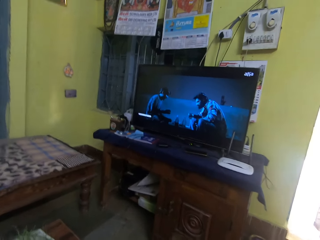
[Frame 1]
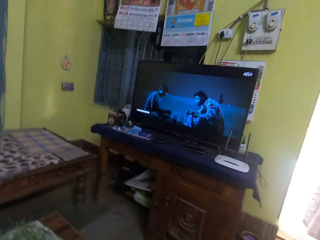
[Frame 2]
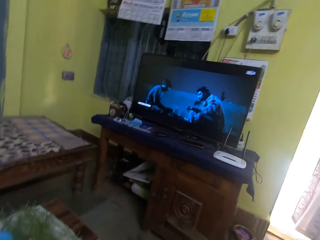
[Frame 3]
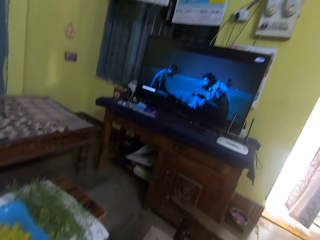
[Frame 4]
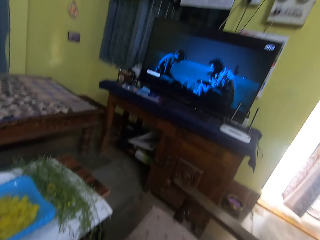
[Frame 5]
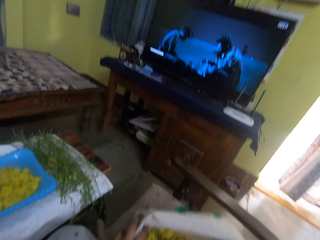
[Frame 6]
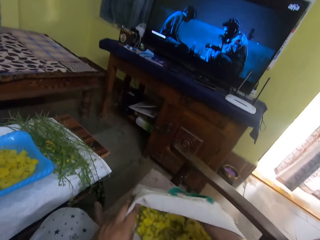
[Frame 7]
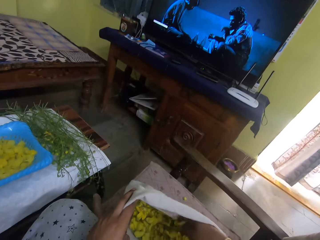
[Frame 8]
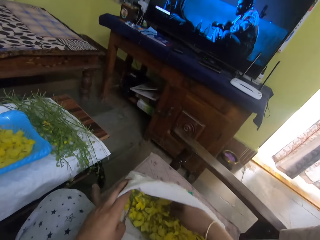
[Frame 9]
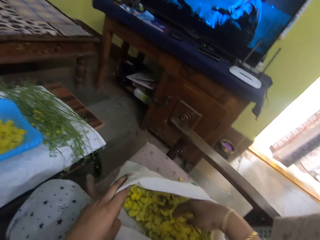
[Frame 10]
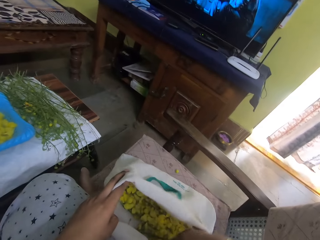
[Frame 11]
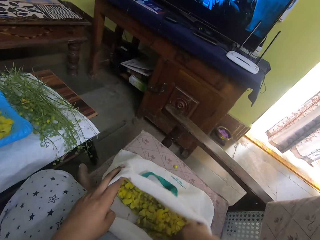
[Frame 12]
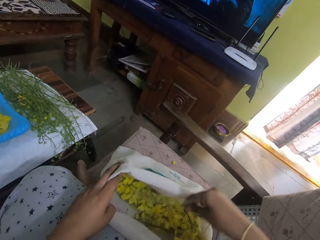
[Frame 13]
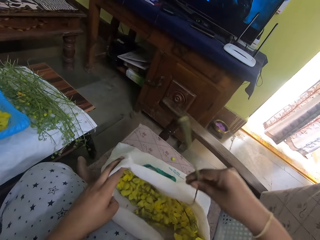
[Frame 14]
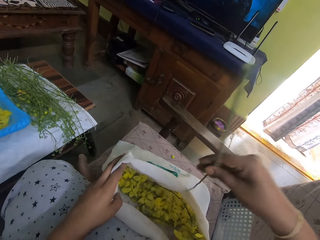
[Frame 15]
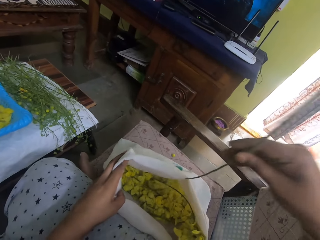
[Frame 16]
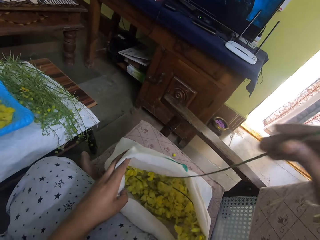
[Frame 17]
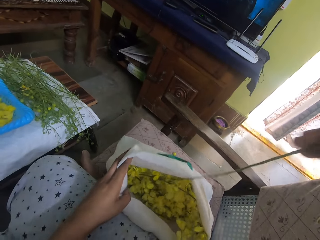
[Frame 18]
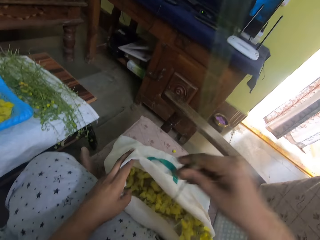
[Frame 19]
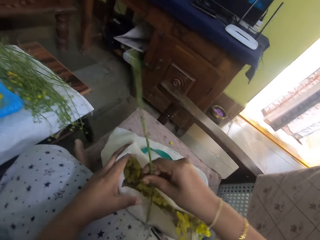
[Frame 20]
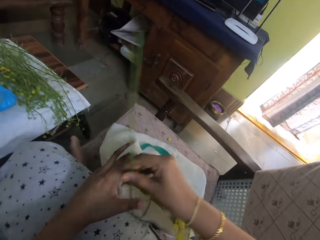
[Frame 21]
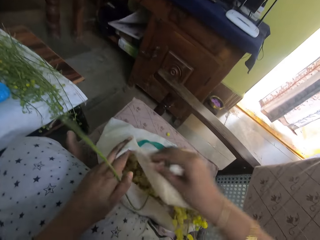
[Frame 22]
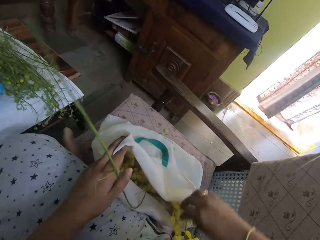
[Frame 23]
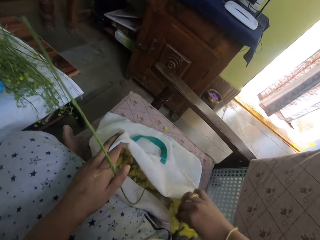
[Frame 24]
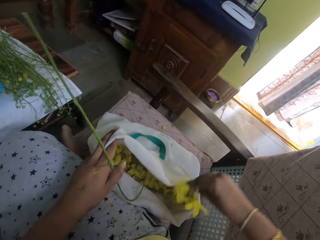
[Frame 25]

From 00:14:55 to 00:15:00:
The camera wearer holds the opening of the sack of bok choy stems on the floor with his left hand. He takes a stem from the sack on the floor with his right hand. He passes the stem to his left hand with his right hand. He takes a bok choy stem from the sack on the floor with his right hand.

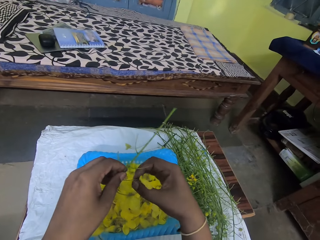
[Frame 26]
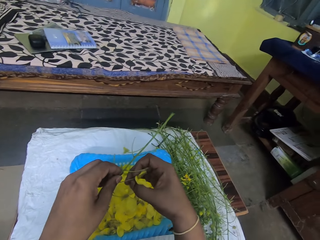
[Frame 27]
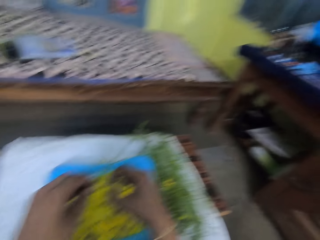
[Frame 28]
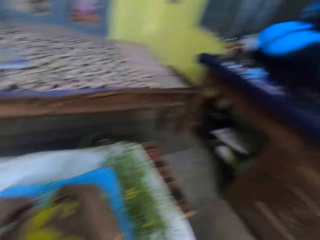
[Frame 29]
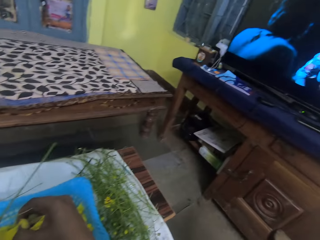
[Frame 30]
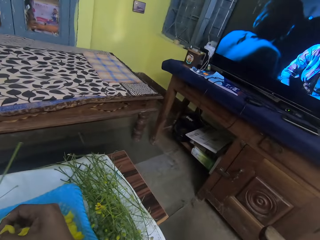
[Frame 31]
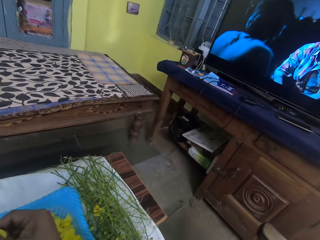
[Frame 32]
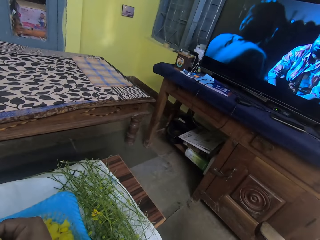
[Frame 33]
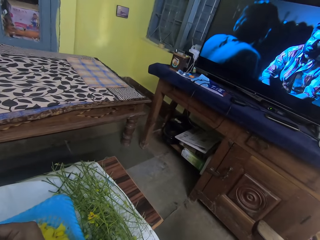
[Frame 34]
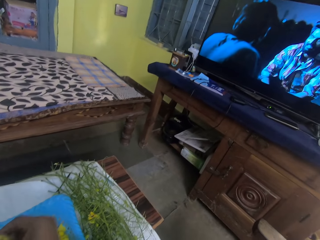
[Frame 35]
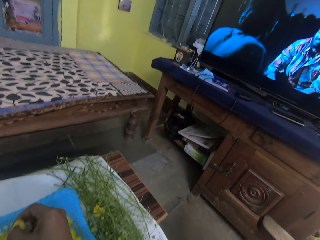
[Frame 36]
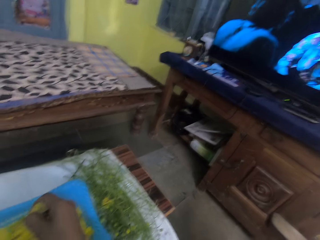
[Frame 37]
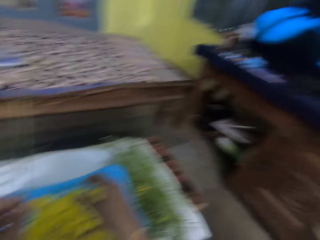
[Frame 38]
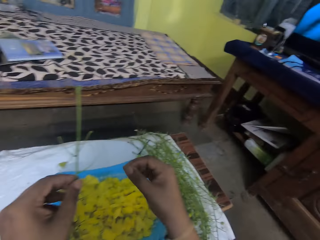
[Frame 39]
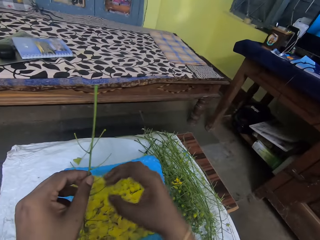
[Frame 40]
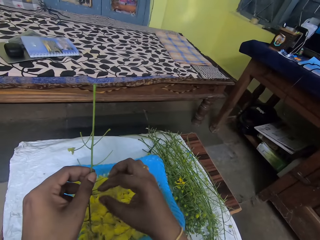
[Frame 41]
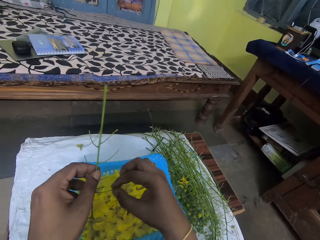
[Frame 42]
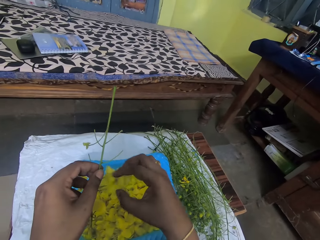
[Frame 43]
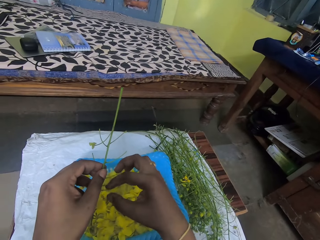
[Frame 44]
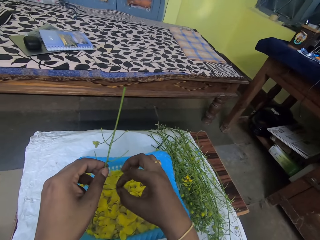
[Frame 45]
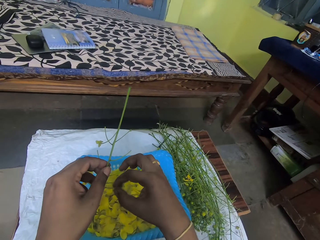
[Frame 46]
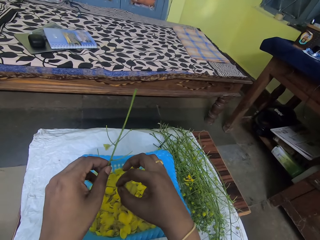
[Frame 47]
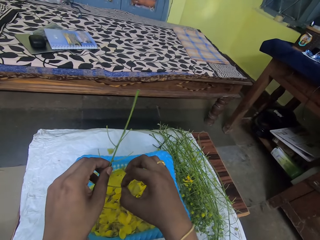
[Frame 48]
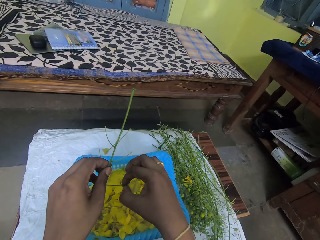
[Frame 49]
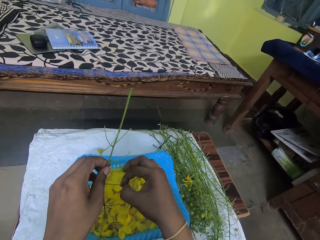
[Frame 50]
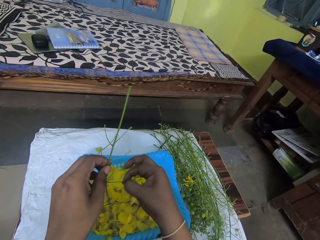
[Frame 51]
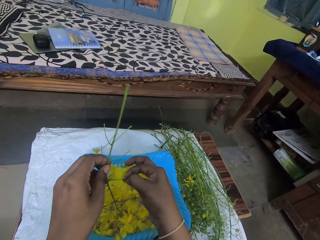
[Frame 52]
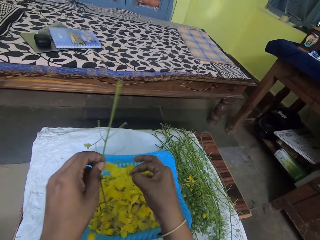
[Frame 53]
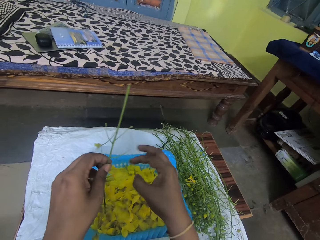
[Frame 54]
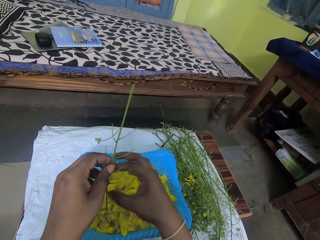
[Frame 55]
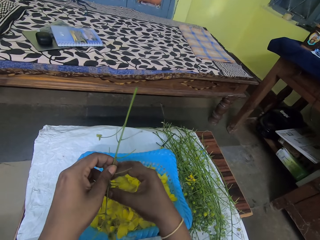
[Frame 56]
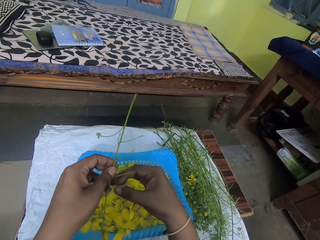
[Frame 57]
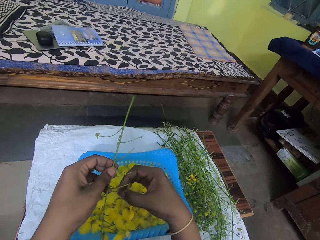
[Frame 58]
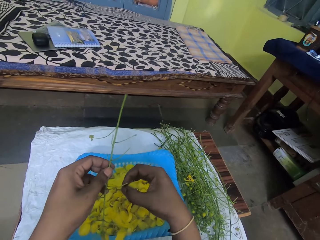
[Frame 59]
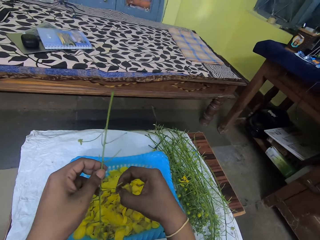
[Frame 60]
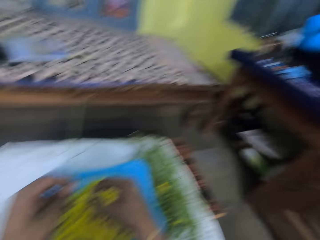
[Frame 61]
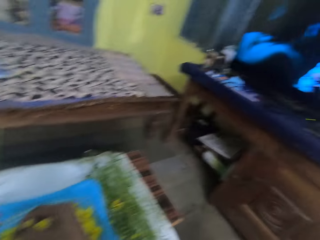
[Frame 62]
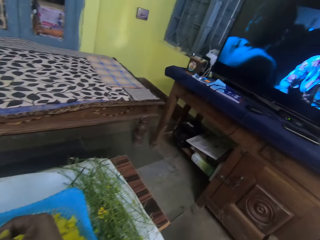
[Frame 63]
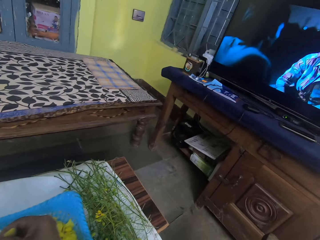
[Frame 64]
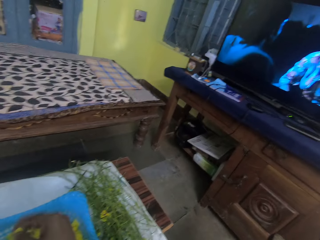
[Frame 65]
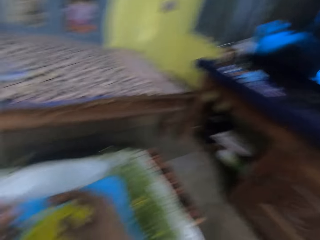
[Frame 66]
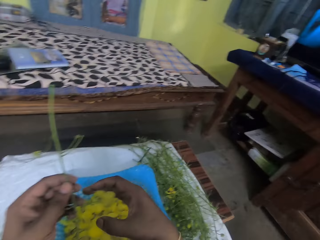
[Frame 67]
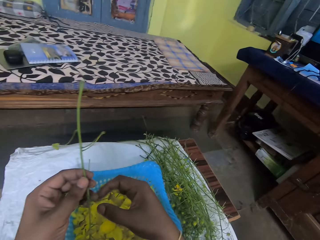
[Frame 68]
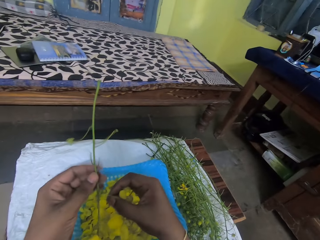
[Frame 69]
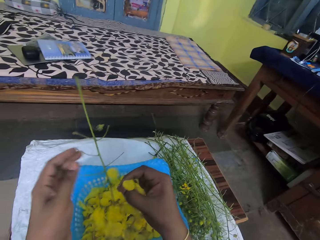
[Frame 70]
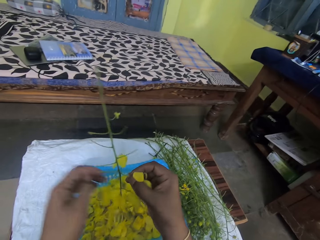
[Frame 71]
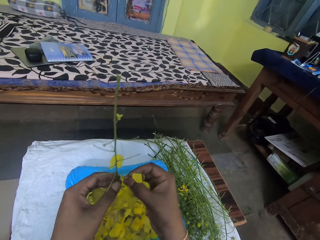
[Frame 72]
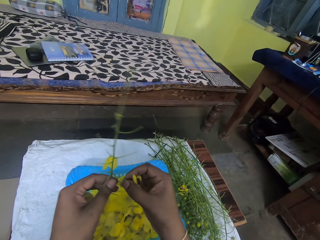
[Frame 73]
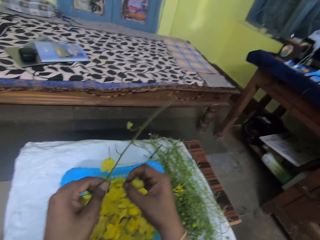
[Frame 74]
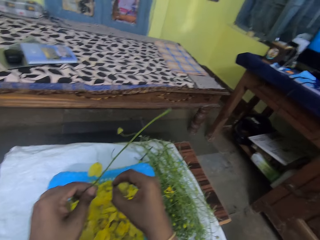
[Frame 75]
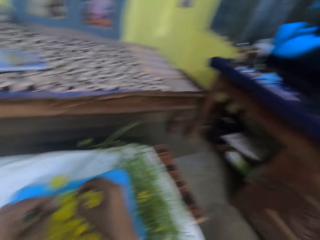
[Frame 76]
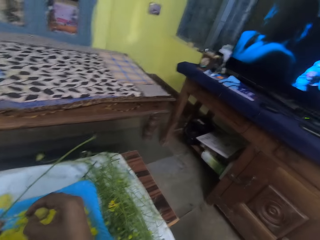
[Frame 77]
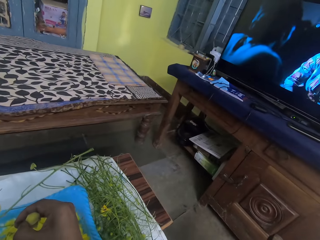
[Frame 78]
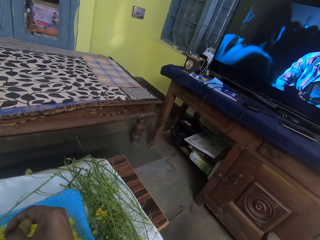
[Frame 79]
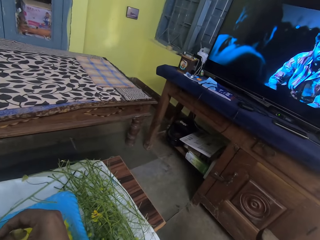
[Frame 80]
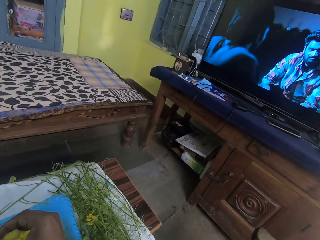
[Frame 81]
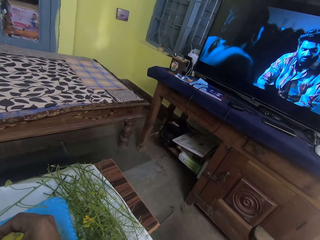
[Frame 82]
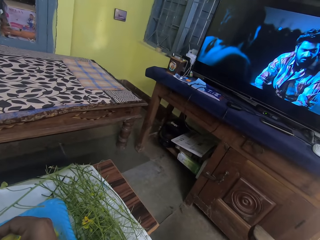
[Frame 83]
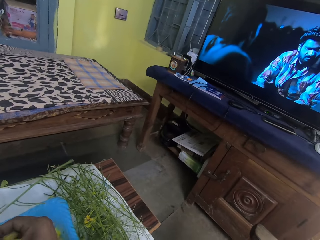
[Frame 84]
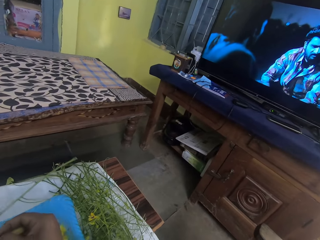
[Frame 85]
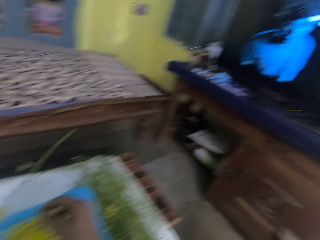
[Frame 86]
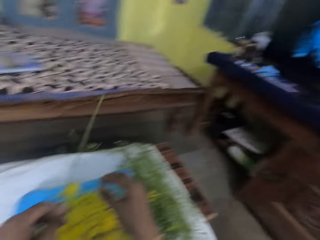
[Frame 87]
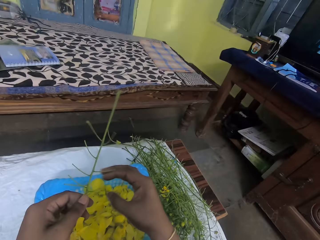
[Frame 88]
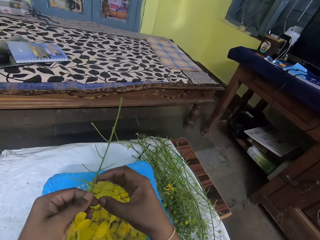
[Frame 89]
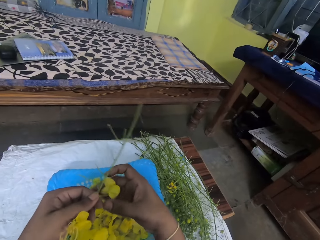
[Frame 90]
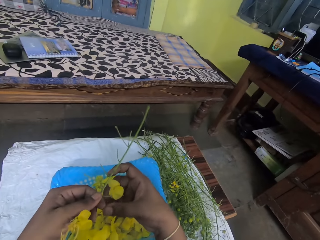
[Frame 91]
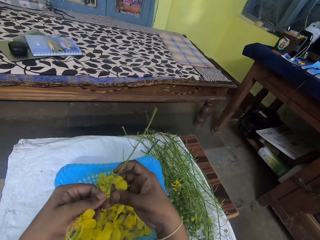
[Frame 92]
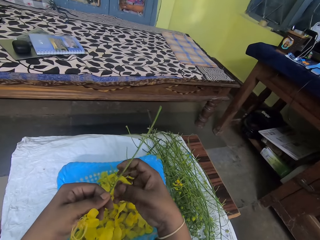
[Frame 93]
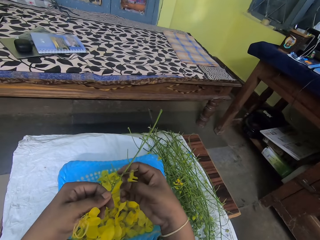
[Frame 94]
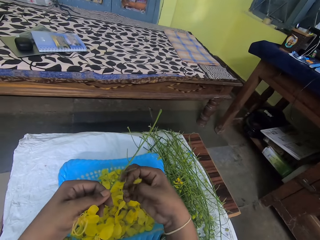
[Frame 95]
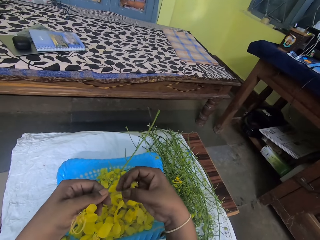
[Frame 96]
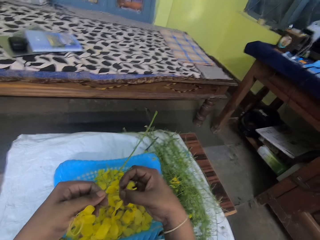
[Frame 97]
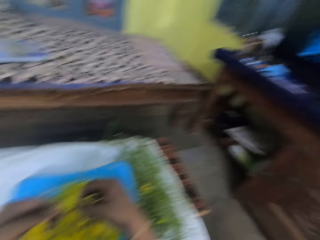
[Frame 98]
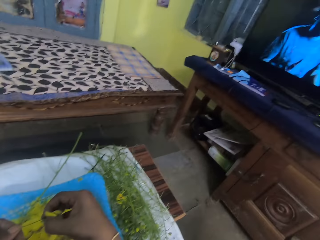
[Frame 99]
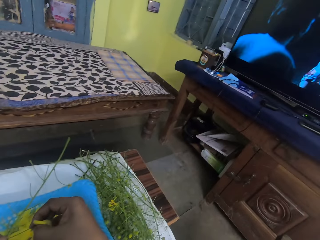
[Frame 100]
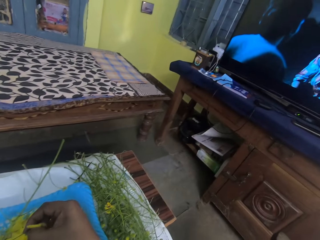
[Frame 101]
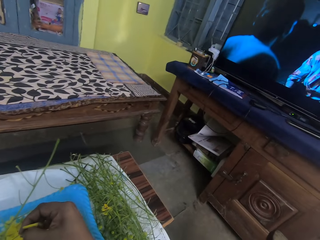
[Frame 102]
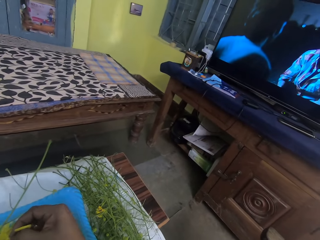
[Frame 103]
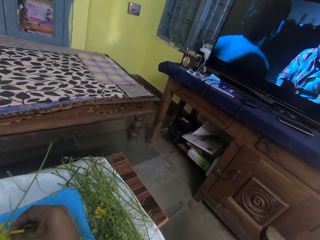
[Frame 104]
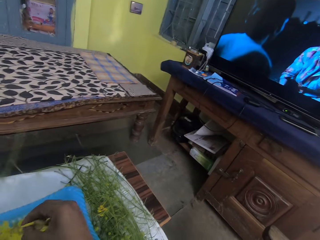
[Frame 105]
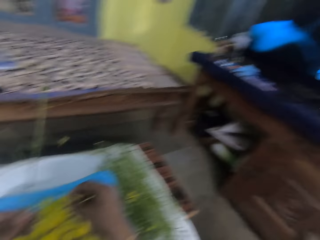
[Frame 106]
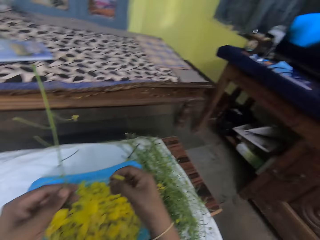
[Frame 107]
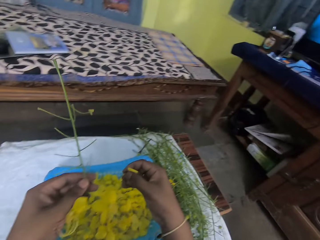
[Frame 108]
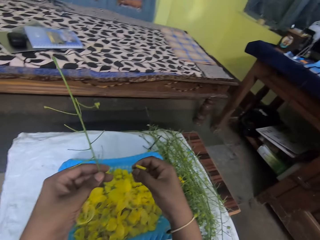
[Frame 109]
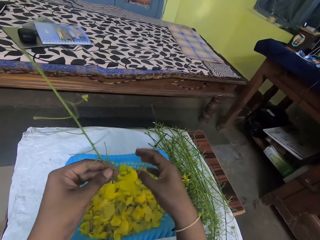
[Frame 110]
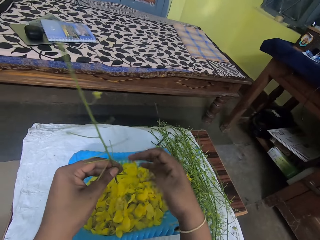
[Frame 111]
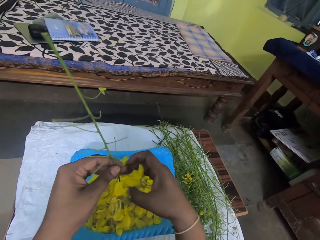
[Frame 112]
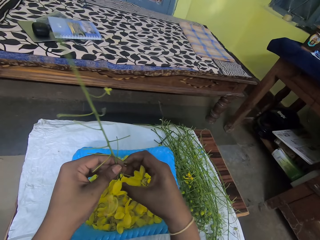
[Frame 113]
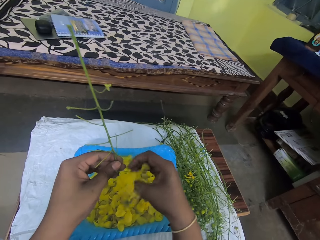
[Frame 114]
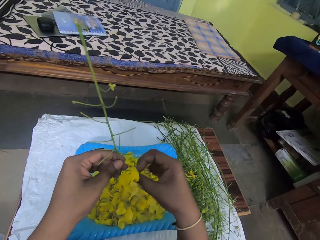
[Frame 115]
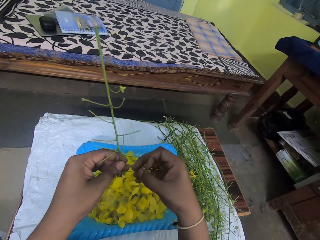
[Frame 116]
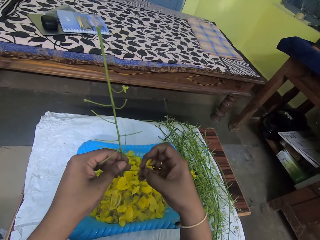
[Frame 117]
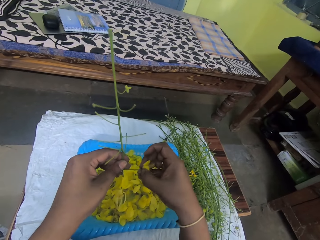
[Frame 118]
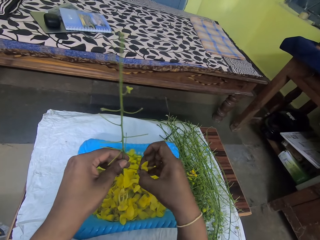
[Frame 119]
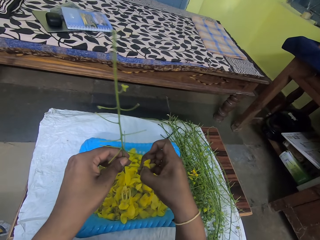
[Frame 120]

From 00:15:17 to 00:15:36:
The camera wearer plucks flowers. He drops the bok choy flower on the tray on the table with his right hand. He takes a bok choy flower from the stem in his left hand with his right hand. He drops the bok choy flower on the tray on the table with his right hand. He takes a bok choy flower from the stem in his left hand with his right hand. He holds the flowers. He drops the bok choy flower on the tray on the table with his right hand. He takes a bok choy flower from the stem in his left hand with his right hand. He drops the bok choy flower on the tray on the table with his right hand. He takes a bok choy flower from the stem in his left hand with his right hand. He holds the flowers. He drops the bok choy flower on the tray on the table with his right hand. He takes a bok choy flower from the stem in his left hand with his right hand.
